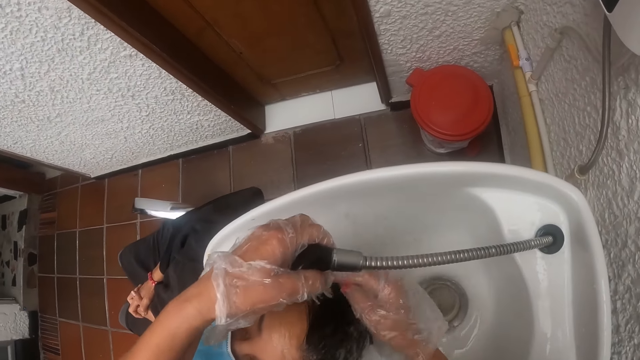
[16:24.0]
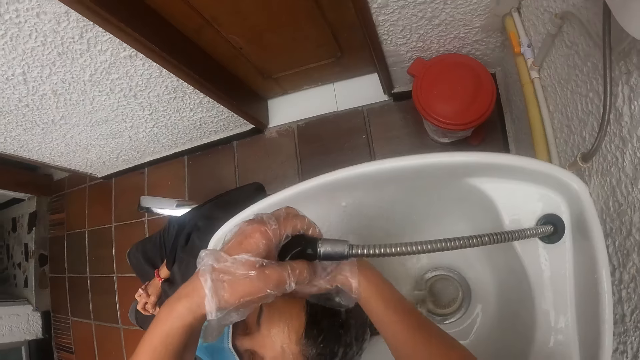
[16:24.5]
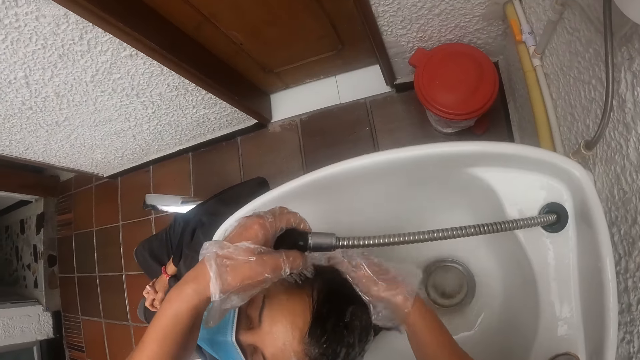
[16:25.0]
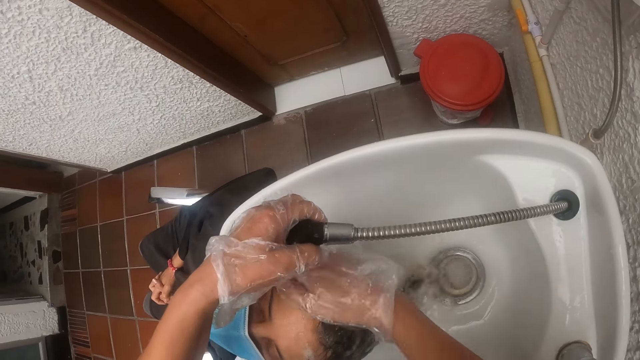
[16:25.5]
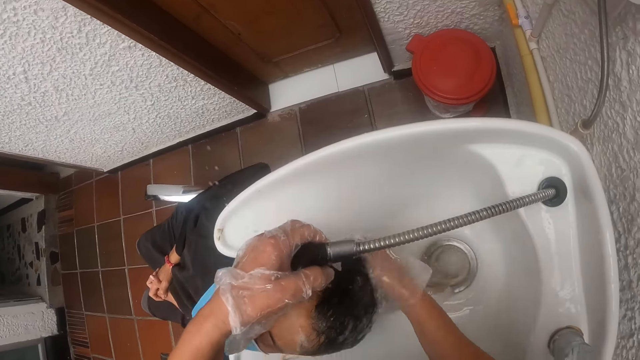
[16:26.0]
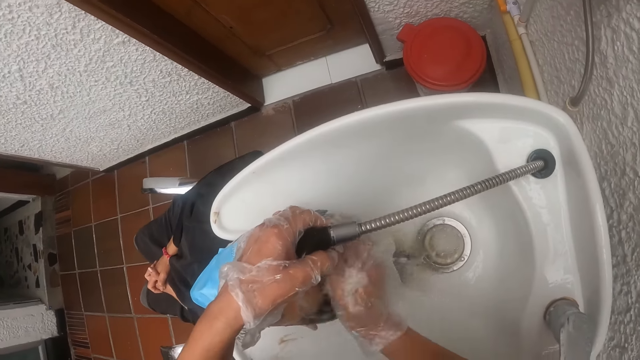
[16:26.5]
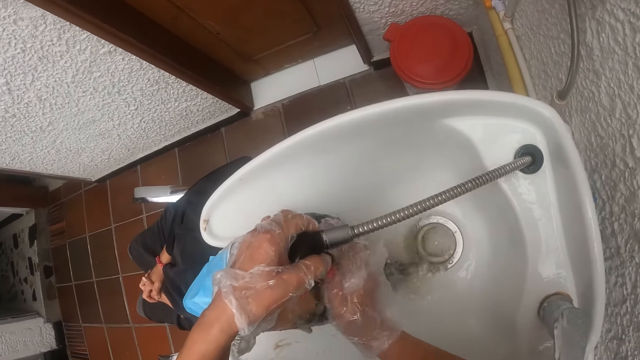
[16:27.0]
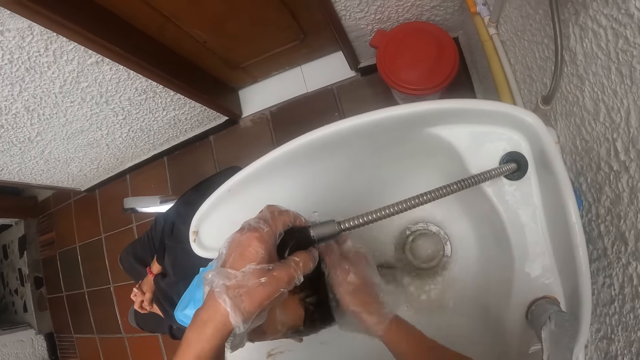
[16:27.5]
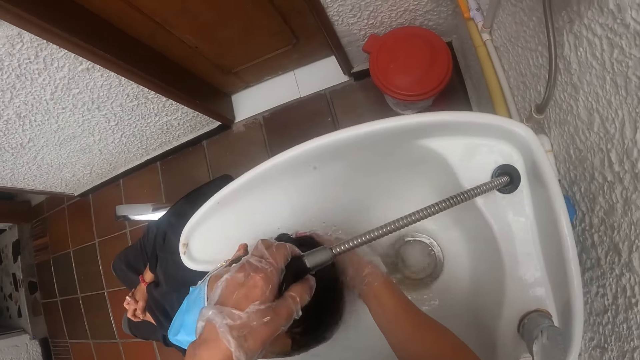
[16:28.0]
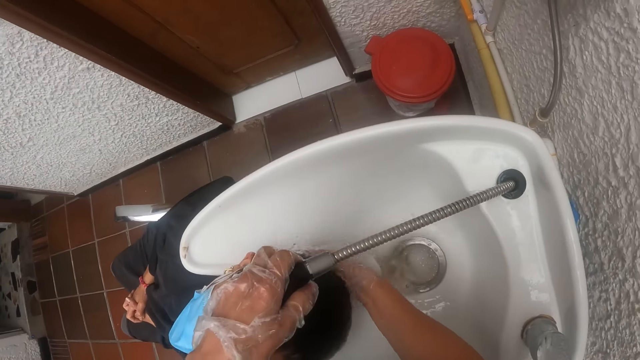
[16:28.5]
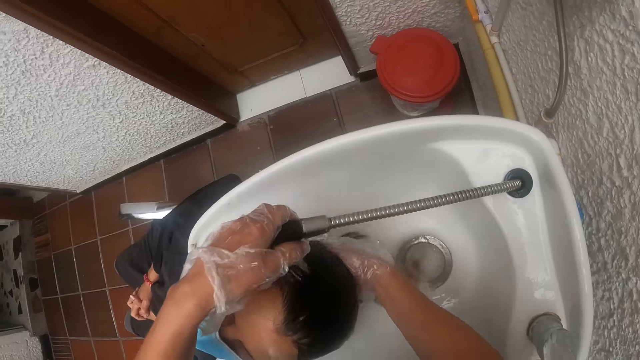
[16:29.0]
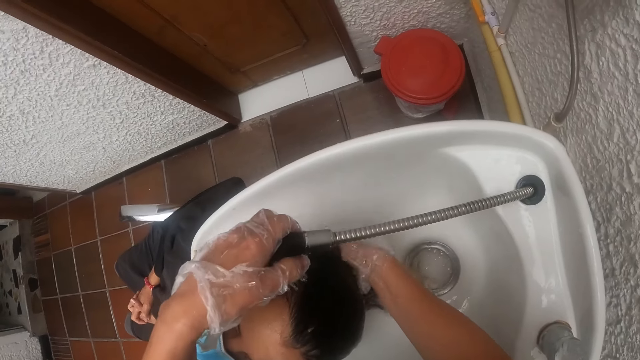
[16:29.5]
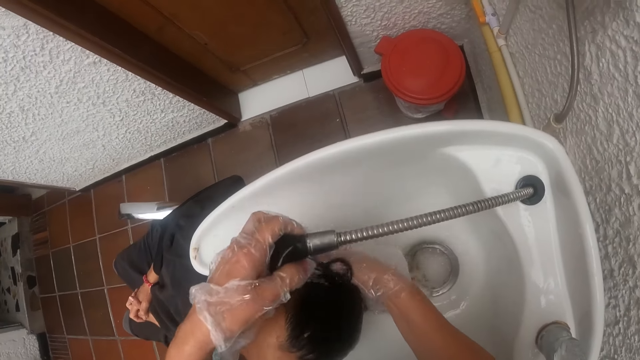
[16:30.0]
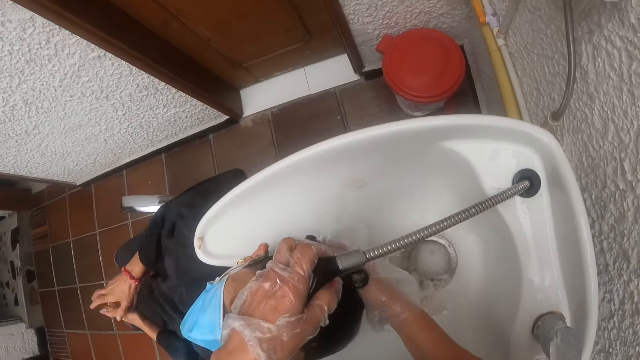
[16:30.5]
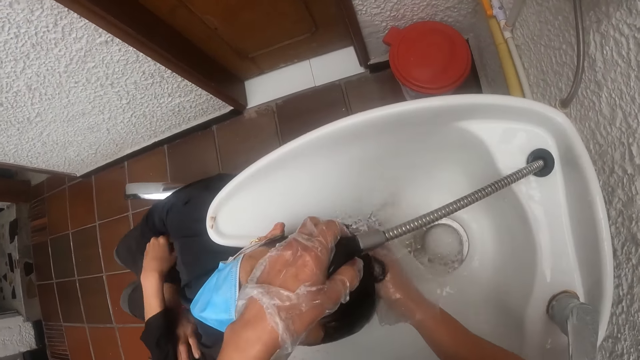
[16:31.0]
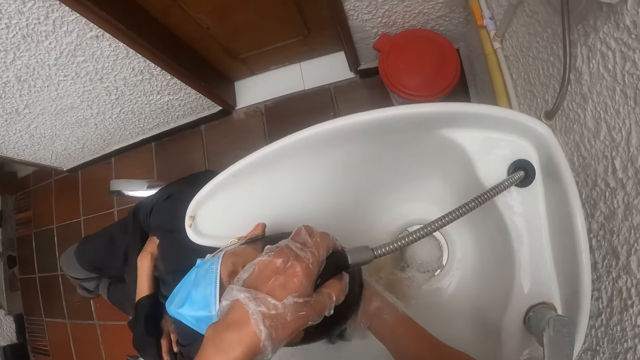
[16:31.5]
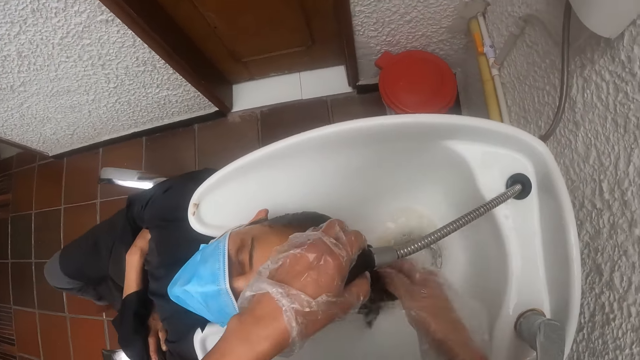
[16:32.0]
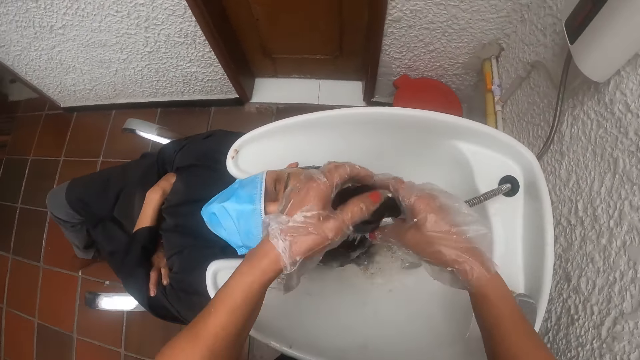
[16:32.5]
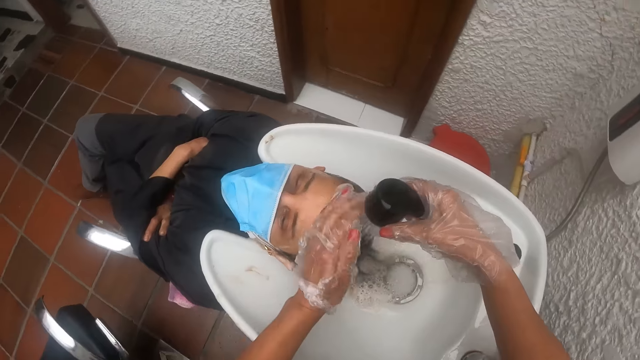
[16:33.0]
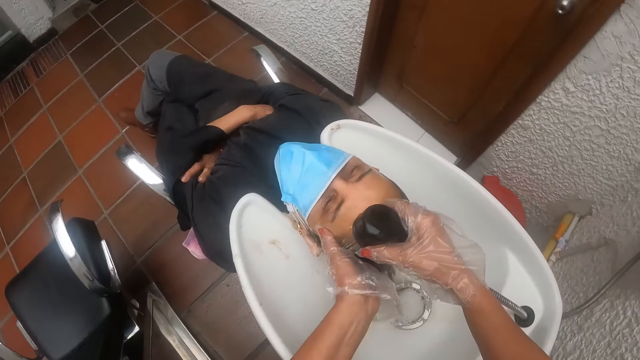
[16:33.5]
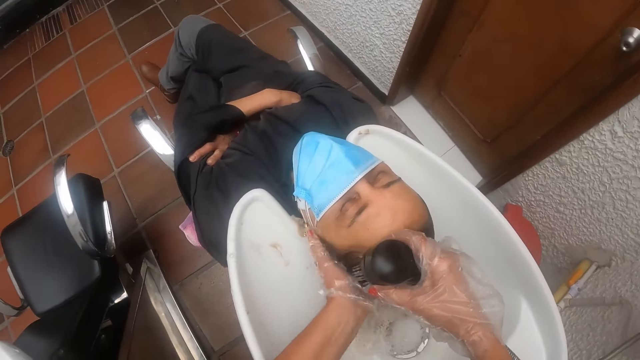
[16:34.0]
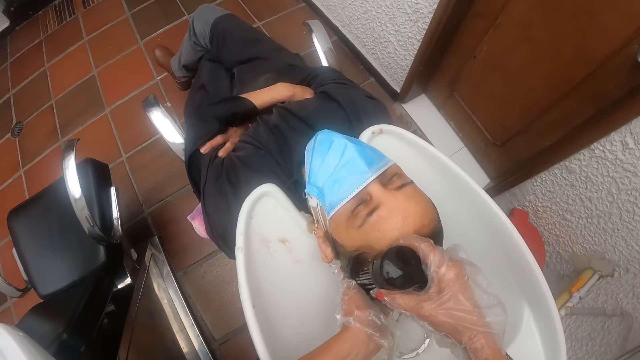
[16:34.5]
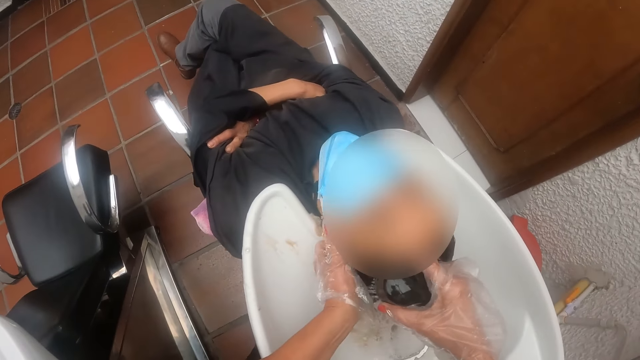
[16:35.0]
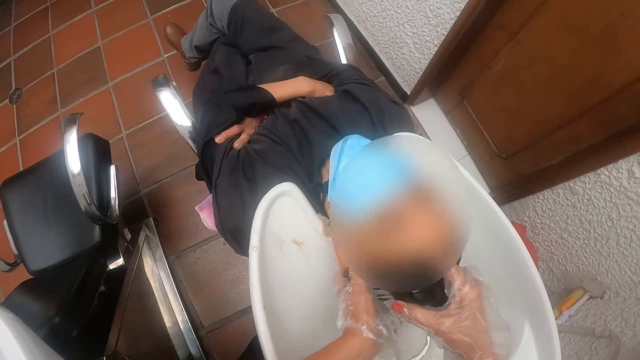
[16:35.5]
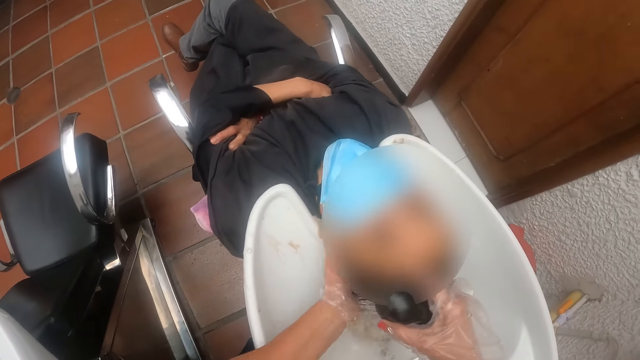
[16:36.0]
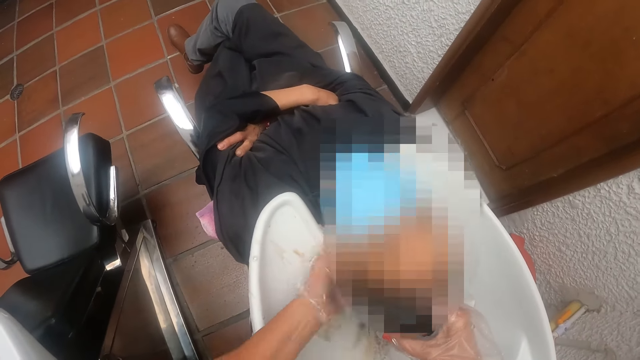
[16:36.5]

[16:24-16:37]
The woman folds her hands together and crosses her legs.

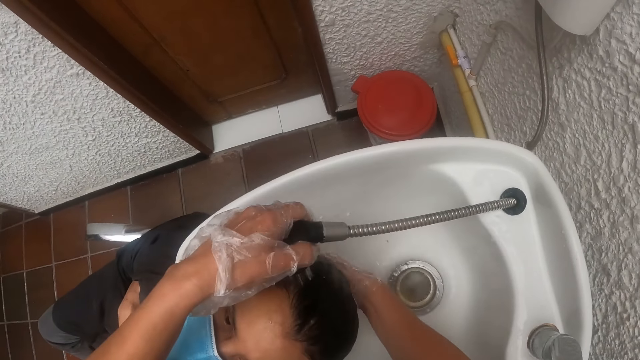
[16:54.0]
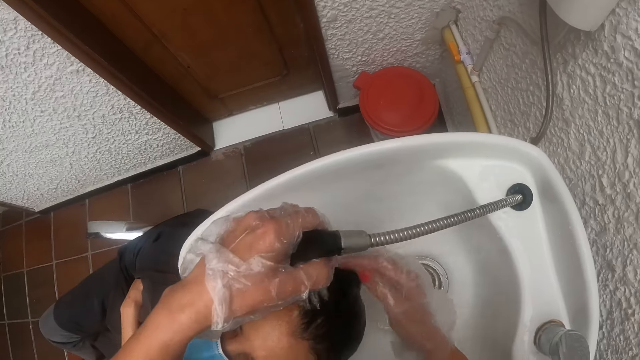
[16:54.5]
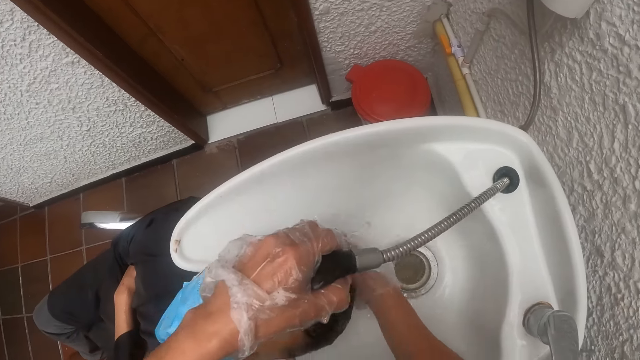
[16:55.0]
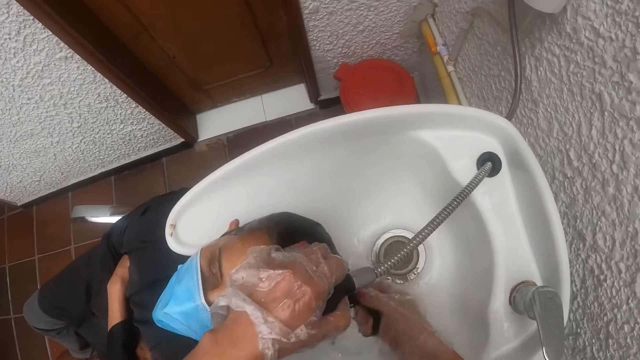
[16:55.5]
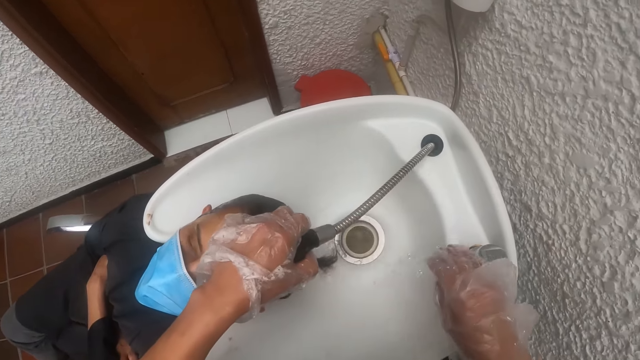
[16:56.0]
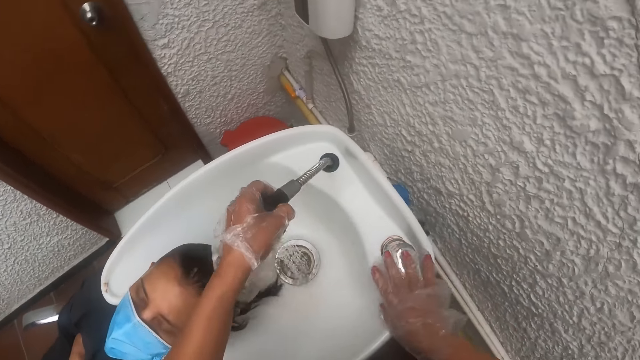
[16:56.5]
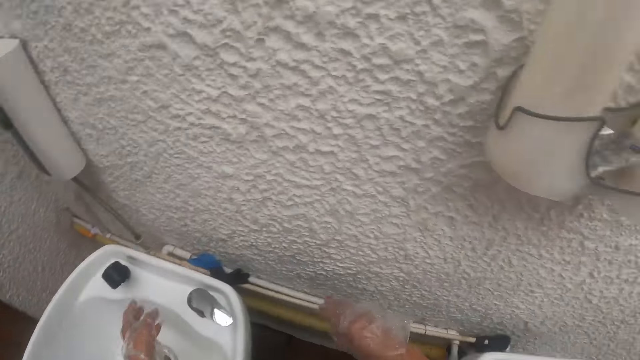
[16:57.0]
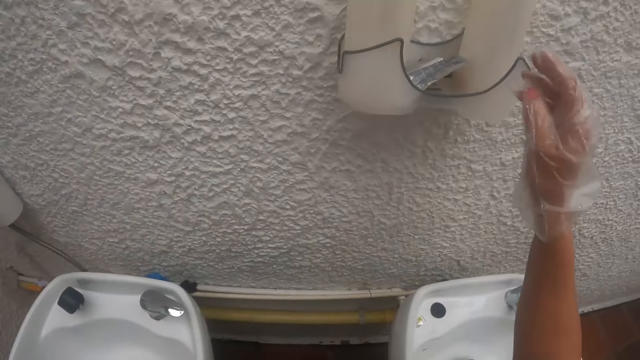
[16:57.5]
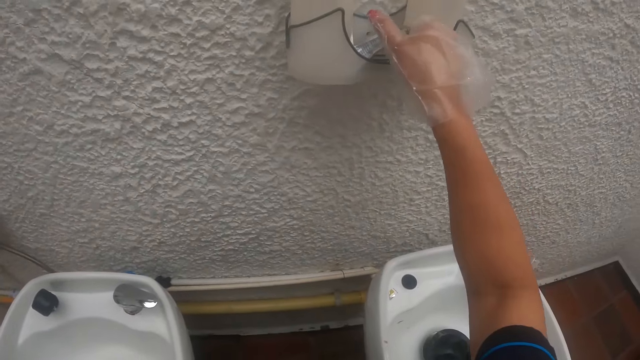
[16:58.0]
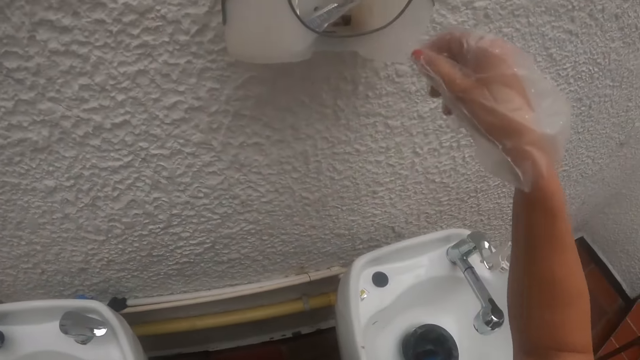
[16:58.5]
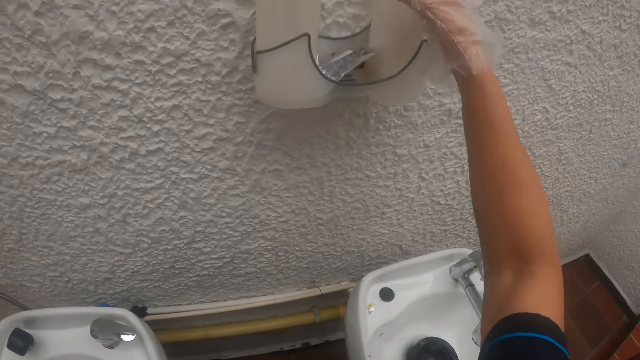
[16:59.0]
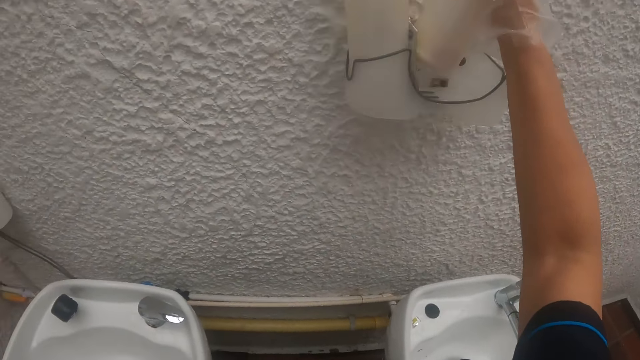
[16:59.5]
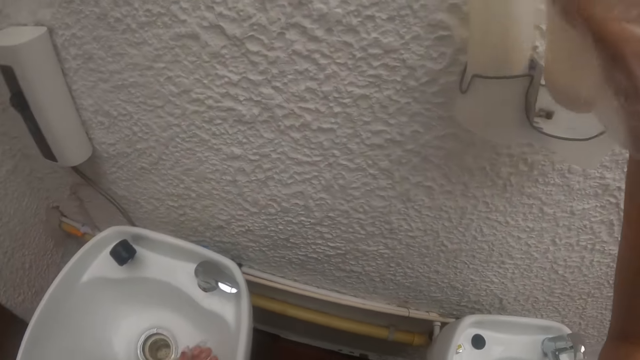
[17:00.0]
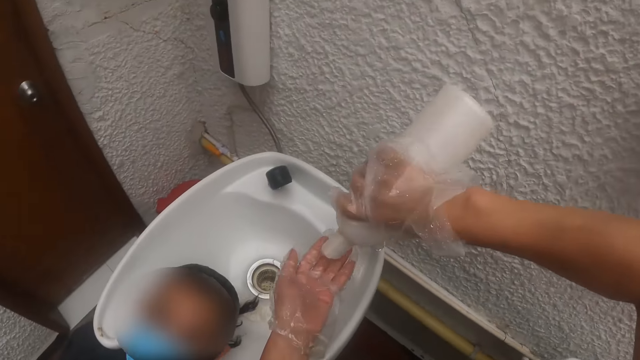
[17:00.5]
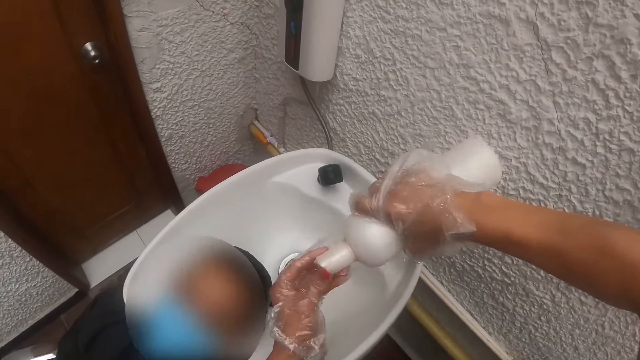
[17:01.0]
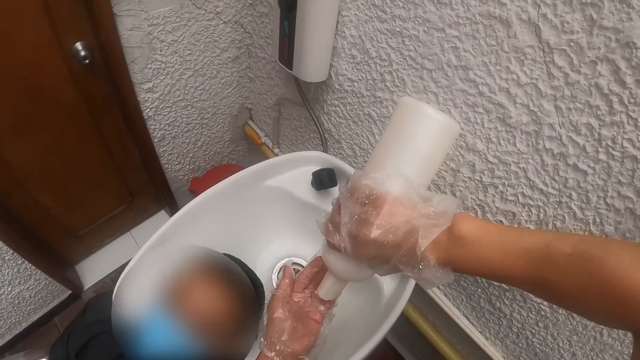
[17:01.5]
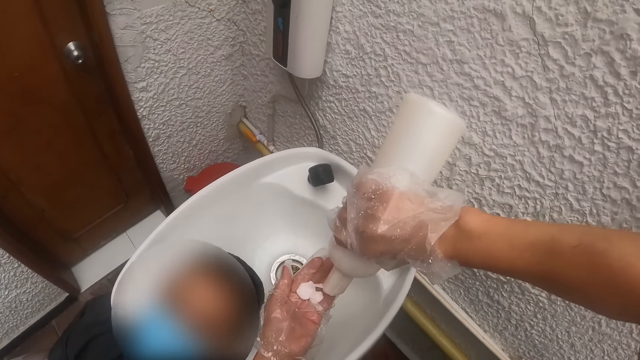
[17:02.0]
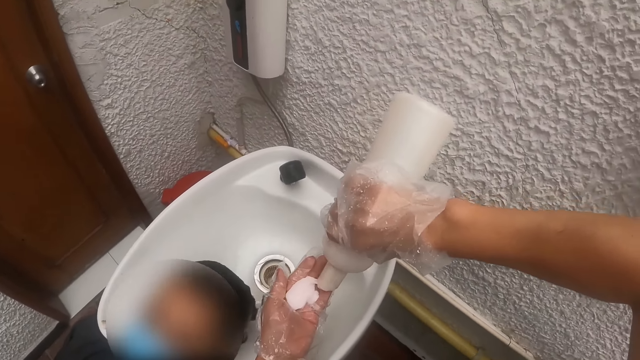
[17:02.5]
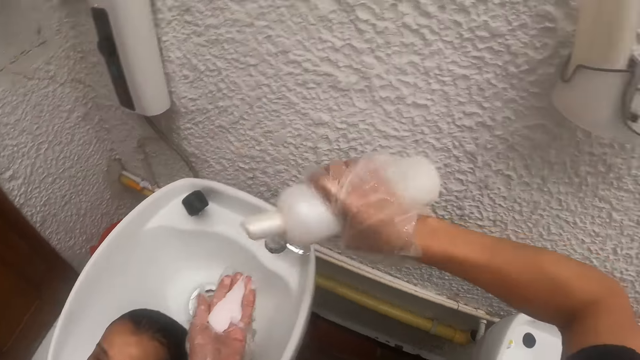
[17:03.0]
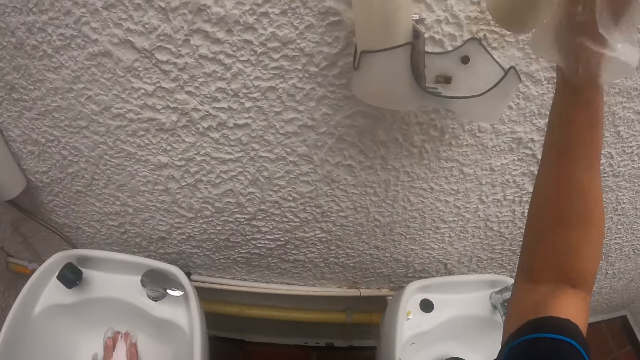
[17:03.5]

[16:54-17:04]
The camera wearer closes the shower hose with the knob on the hair wash basin with her right hand. She releases the shower hose from her left hand. She touches the sachet of shampoo on the rack with her right hand. She picks up a bottle of hair conditioner from the rack with her right hand. She opens the bottle of hair conditioner with her left hand. She pours some hair conditioner from the bottle into her left hand. She puts the bottle of hair conditioner into the rack with her right hand.
